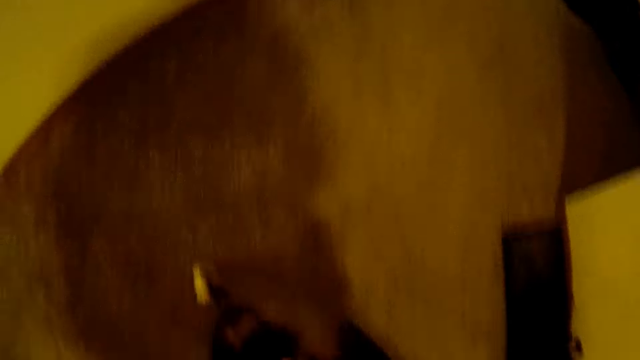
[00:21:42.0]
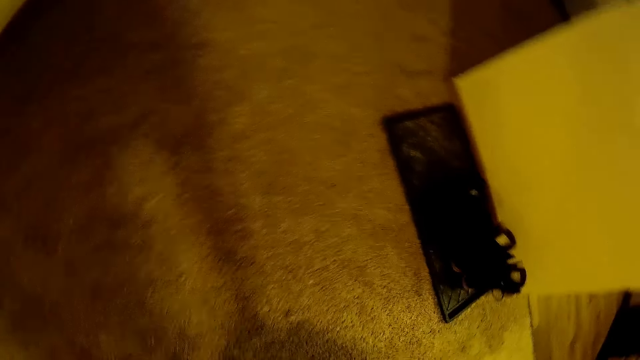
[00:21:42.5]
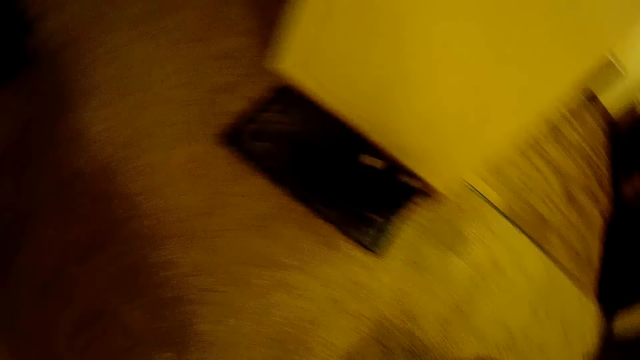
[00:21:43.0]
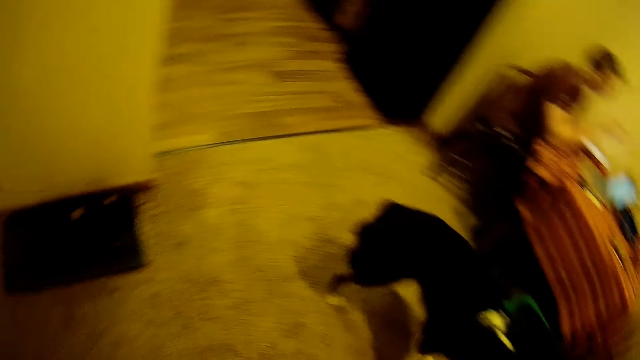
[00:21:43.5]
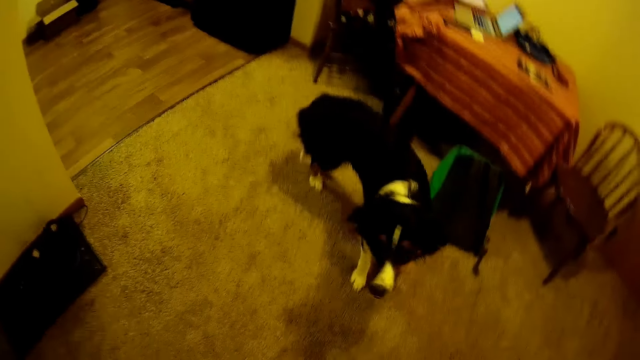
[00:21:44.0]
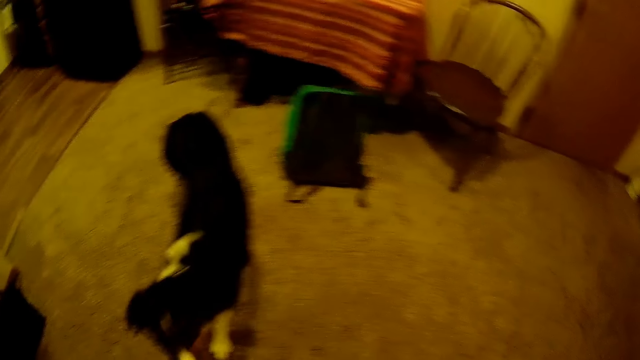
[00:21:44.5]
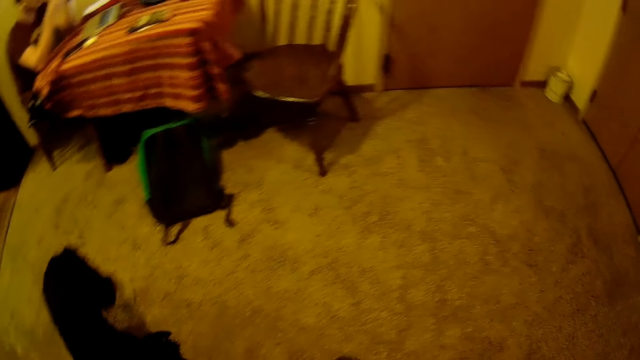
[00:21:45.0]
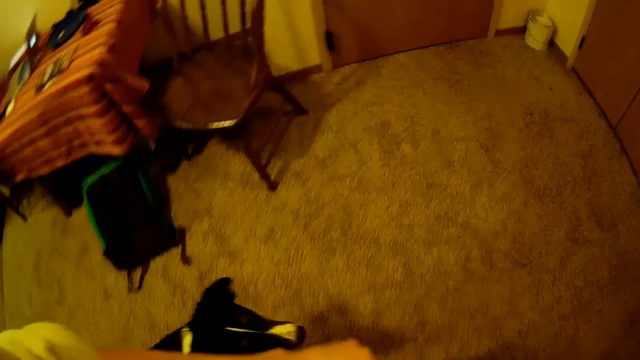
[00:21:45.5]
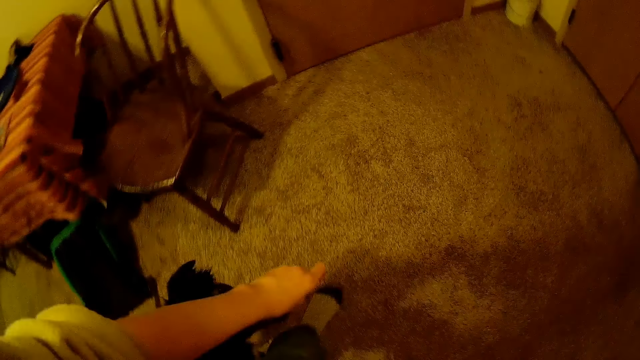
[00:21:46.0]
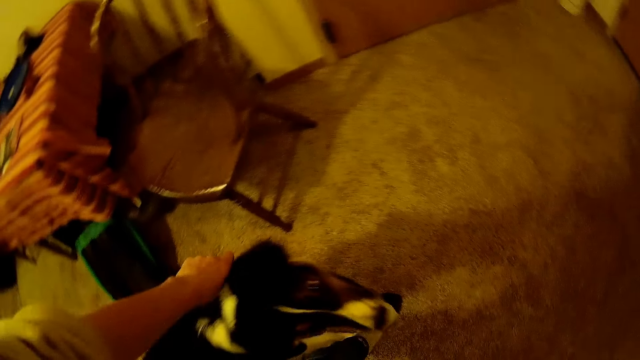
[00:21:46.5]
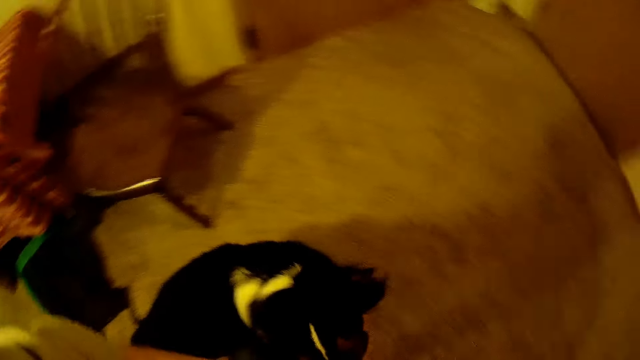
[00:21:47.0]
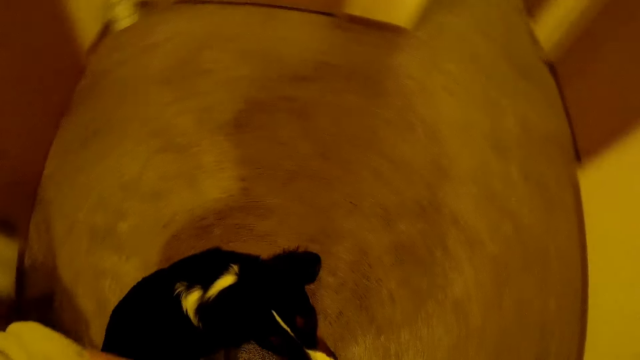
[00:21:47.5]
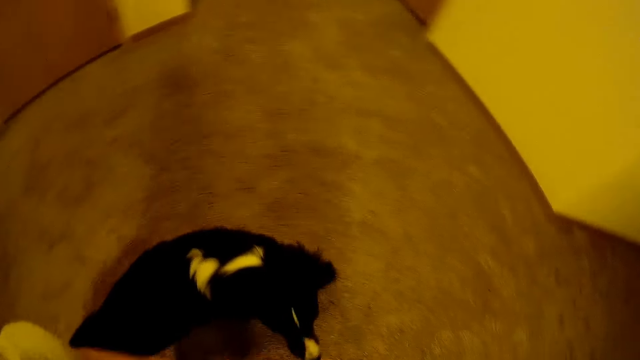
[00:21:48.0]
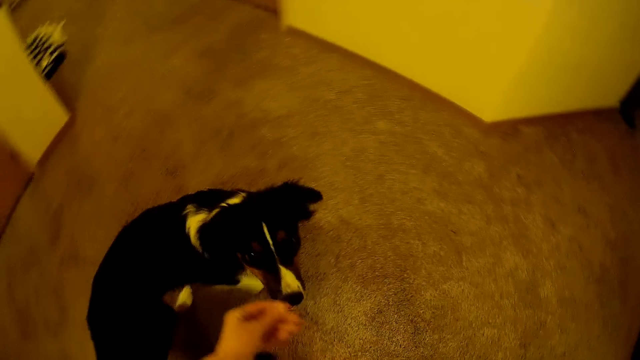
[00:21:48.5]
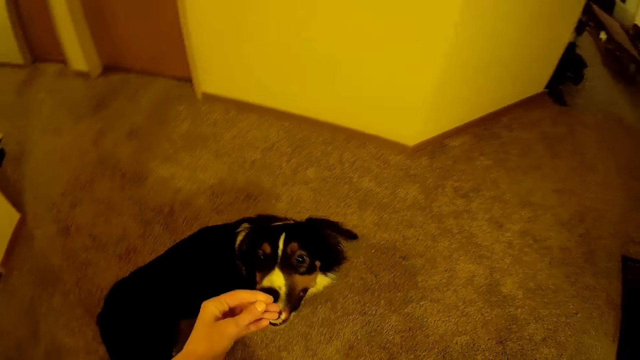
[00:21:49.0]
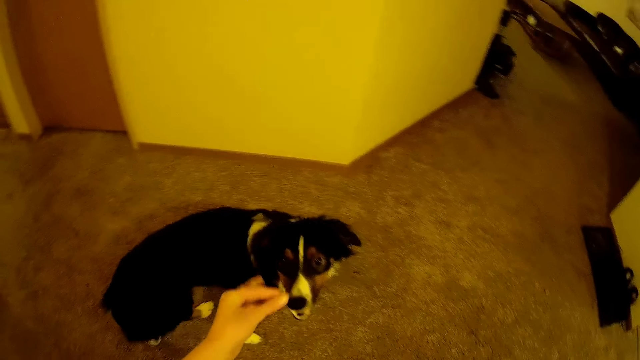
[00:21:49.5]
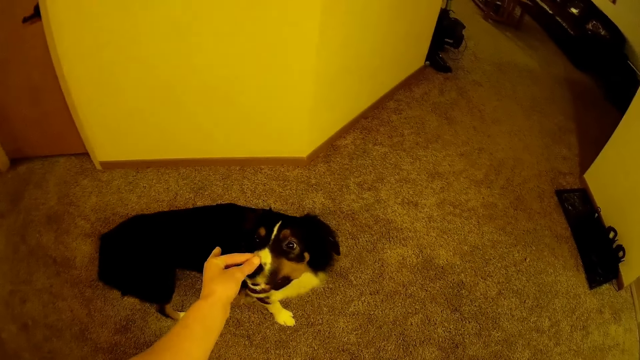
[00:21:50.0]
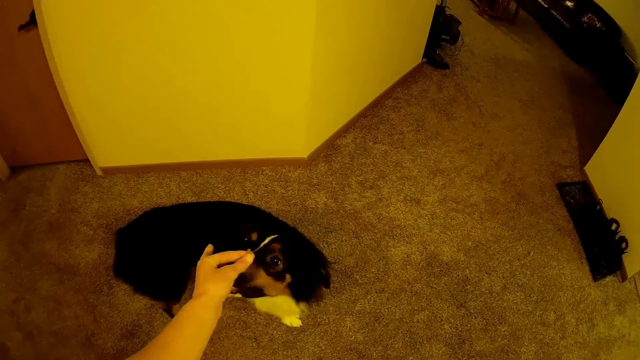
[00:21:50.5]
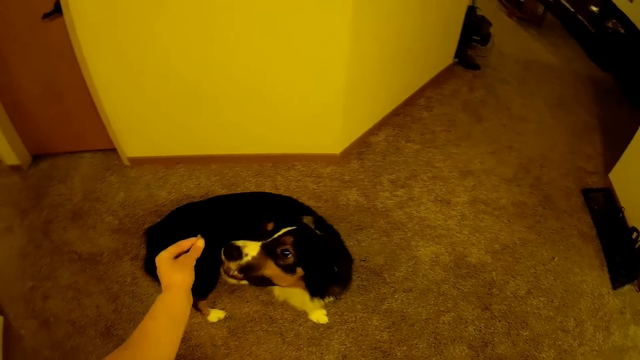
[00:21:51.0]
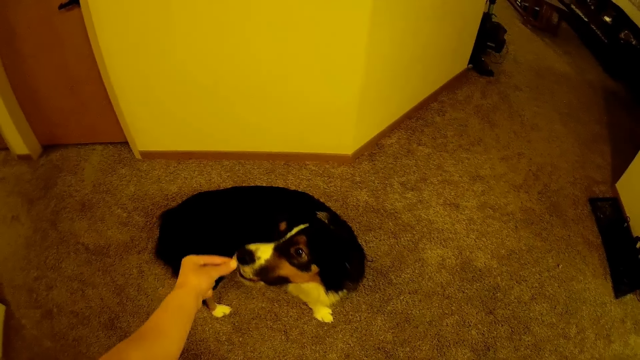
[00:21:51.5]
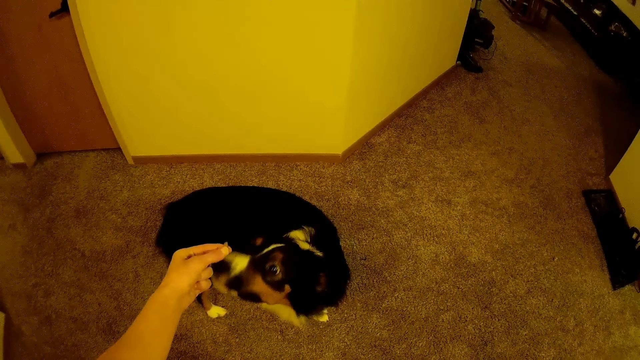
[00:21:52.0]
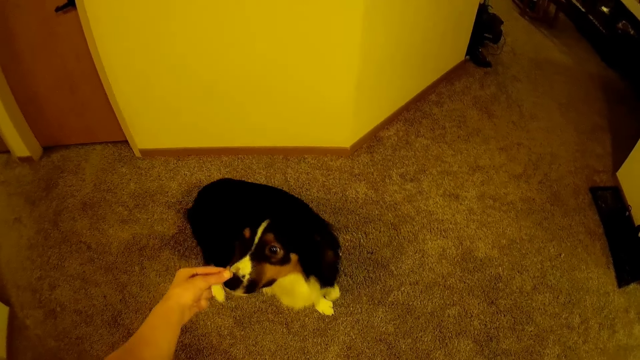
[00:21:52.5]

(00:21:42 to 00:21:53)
The camera wearer holds something on the dog's mouth.

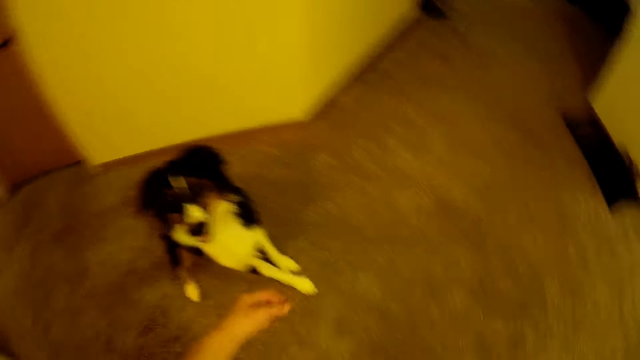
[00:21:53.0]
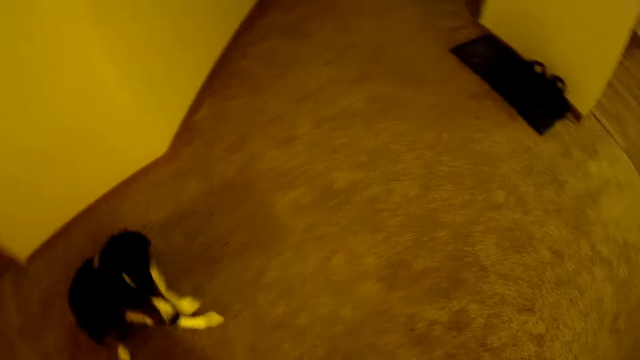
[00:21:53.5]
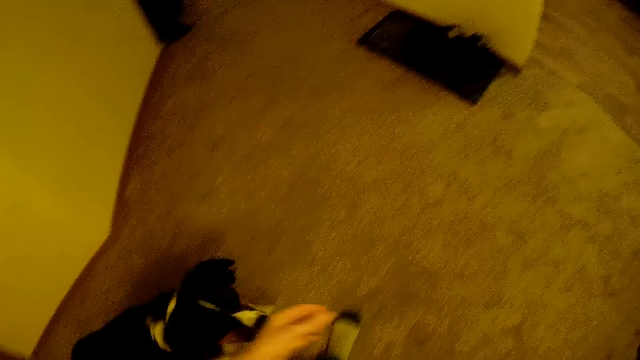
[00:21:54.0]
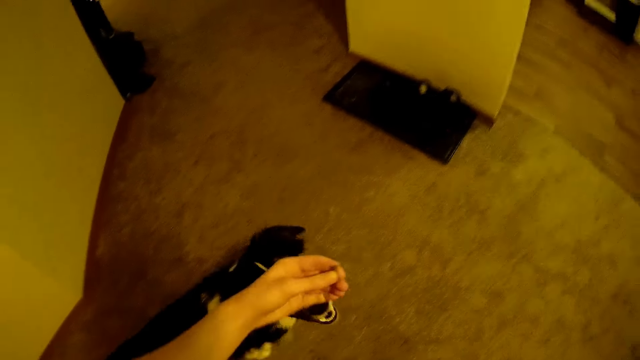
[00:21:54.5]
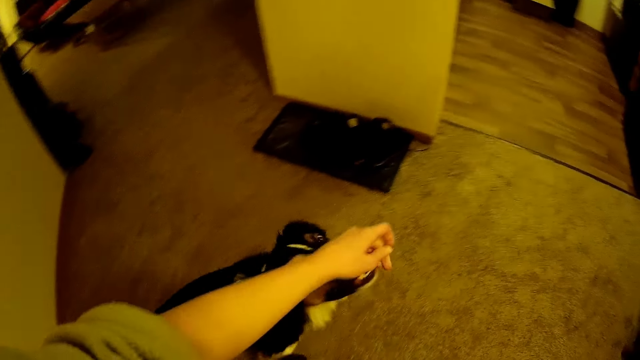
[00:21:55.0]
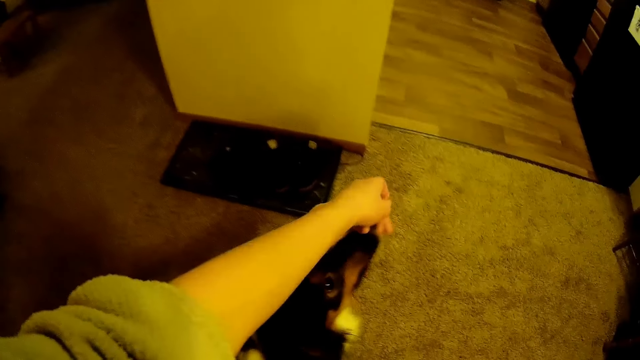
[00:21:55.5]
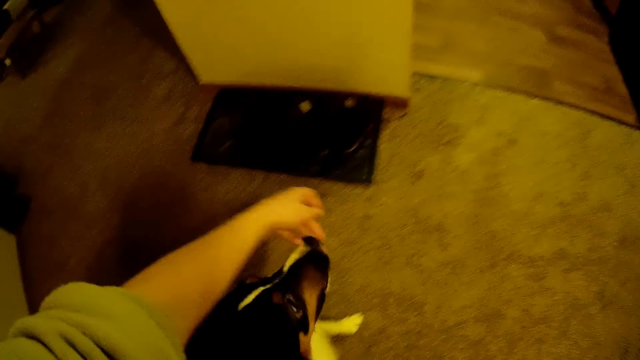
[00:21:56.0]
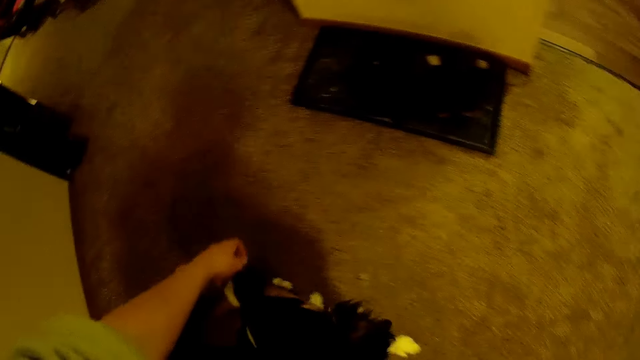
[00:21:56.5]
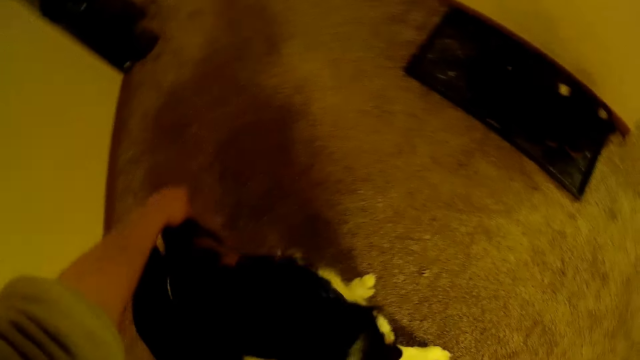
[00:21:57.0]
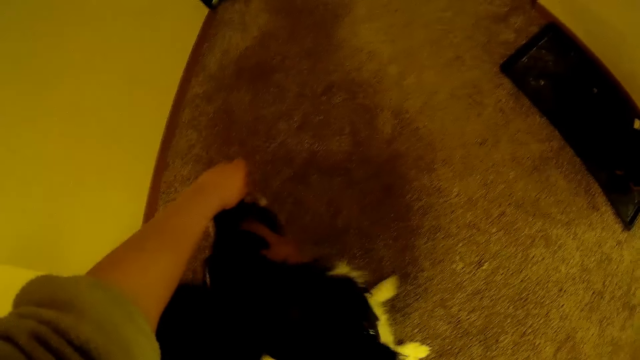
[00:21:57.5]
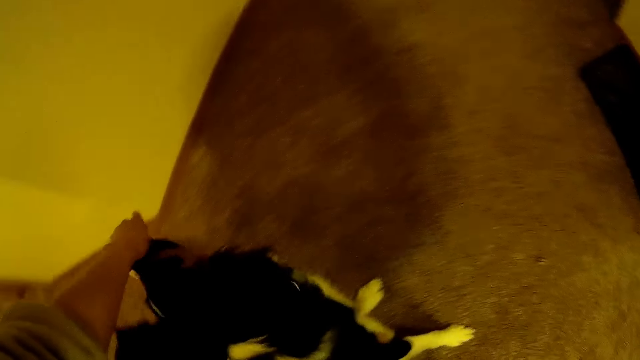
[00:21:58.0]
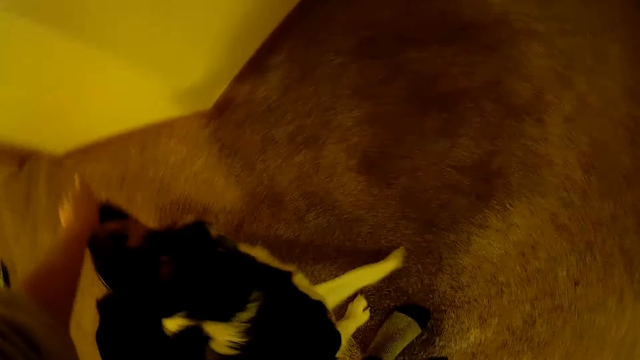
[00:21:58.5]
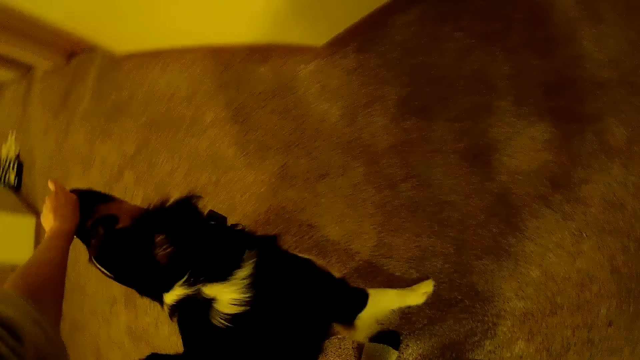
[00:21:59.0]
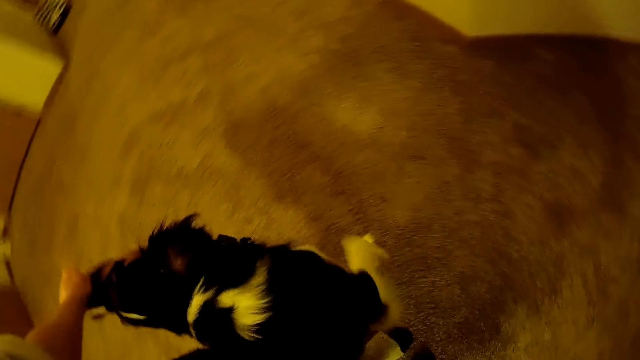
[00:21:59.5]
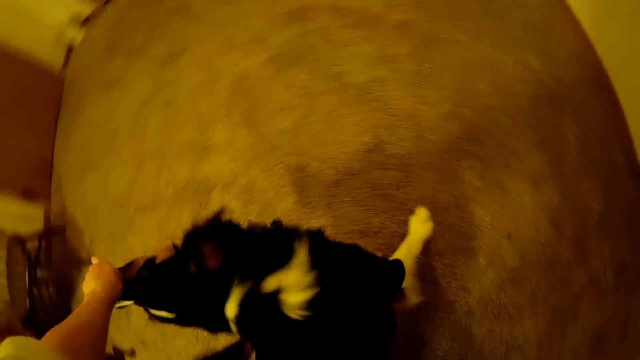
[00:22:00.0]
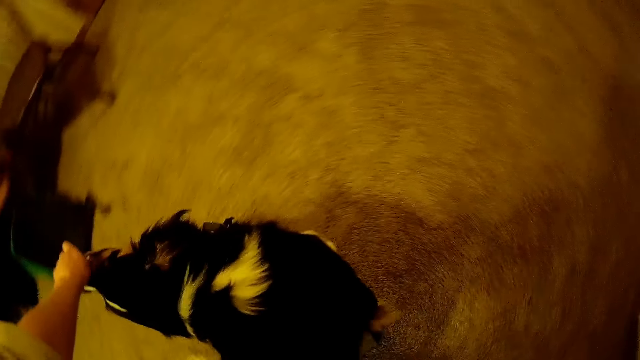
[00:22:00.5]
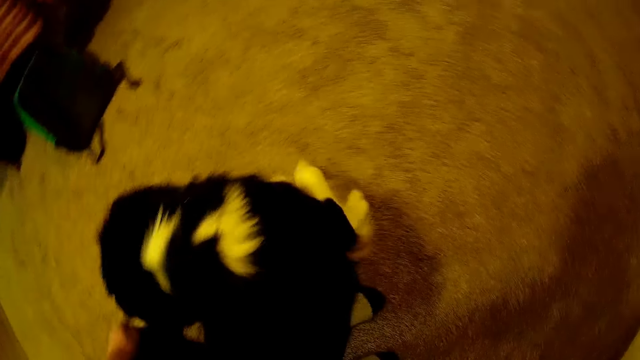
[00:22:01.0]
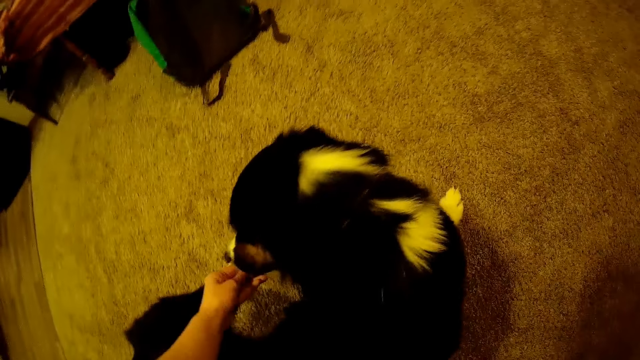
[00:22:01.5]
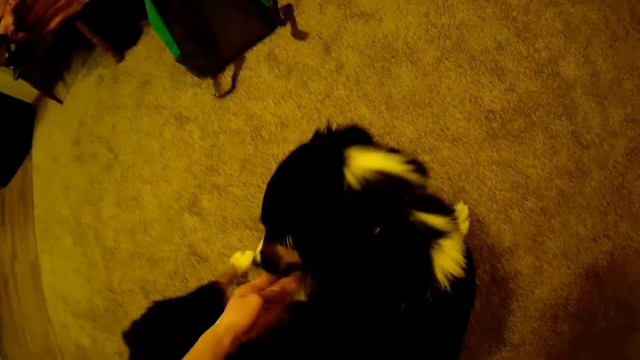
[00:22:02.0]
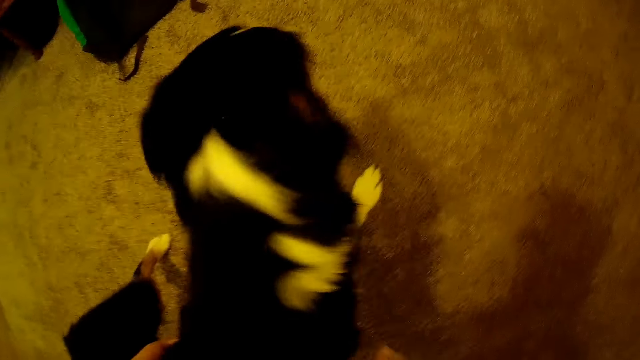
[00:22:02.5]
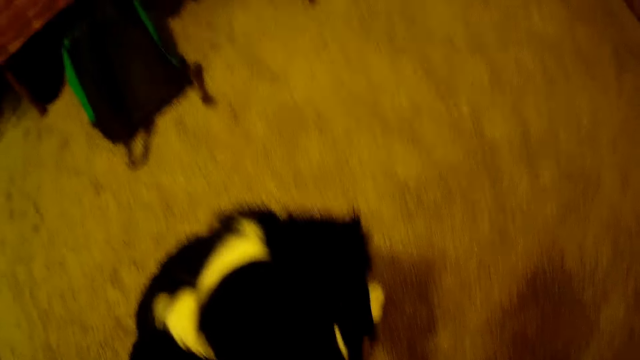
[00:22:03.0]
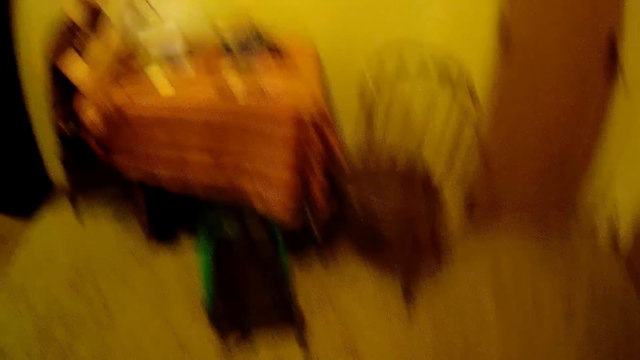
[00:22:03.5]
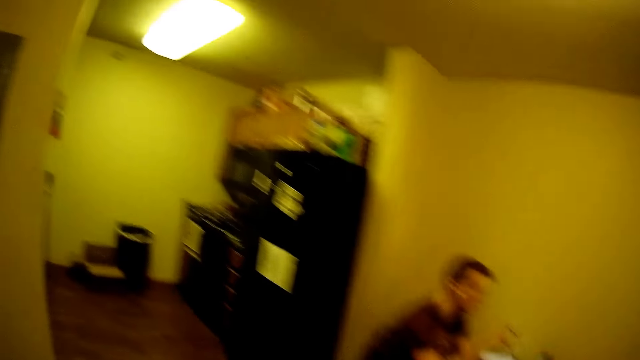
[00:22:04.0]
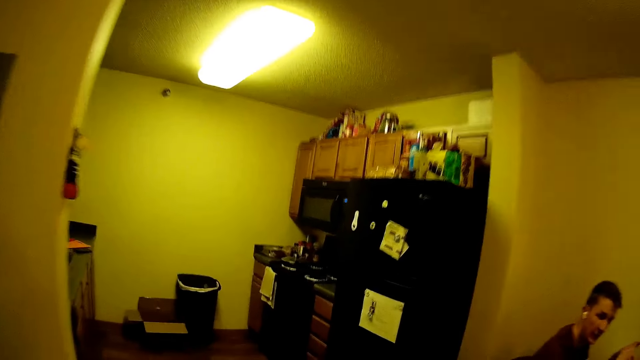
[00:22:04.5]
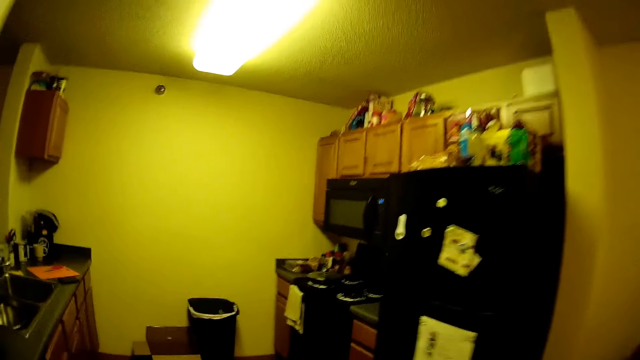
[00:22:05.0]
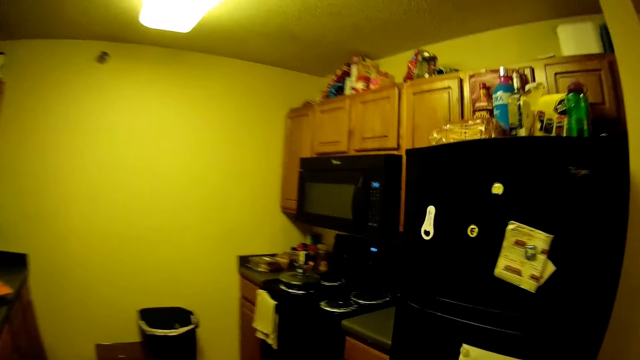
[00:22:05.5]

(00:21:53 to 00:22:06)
The camera wearer teases the dog. She feeds the dog with her left hand. She puts something in the dog's mouth. She plays with the dog with both hands. She walks in the house to a cooker.
